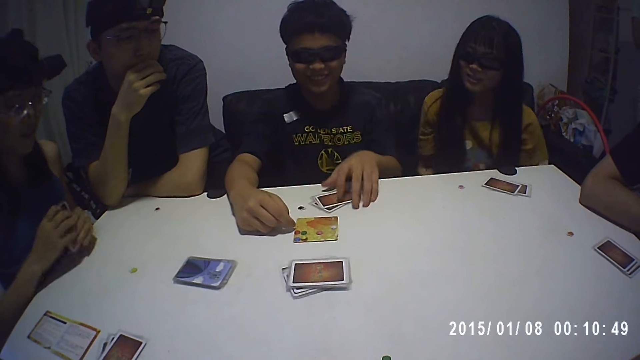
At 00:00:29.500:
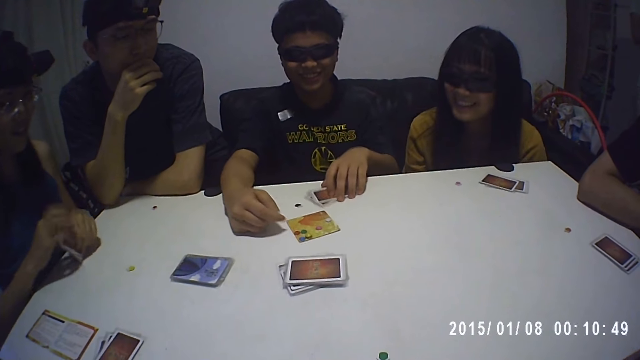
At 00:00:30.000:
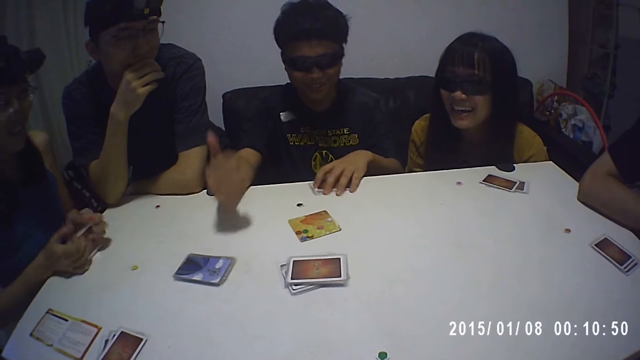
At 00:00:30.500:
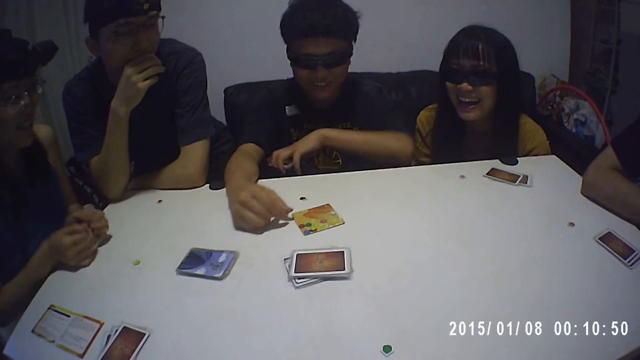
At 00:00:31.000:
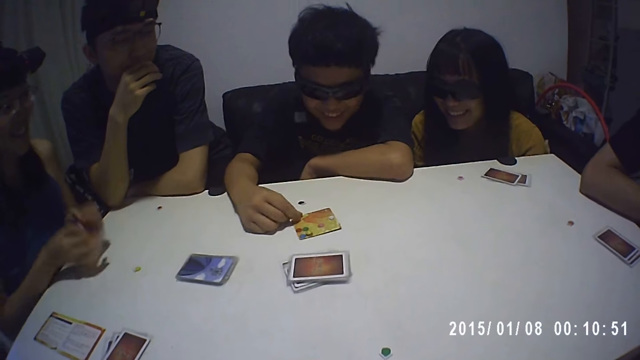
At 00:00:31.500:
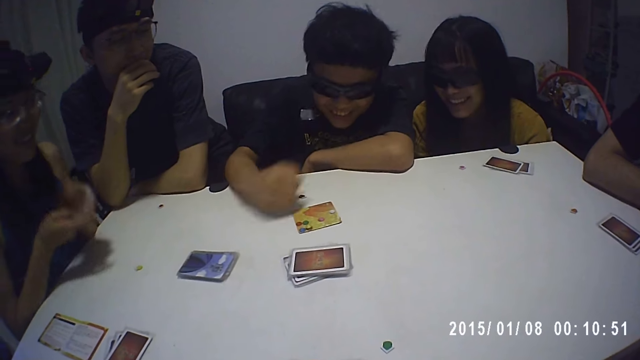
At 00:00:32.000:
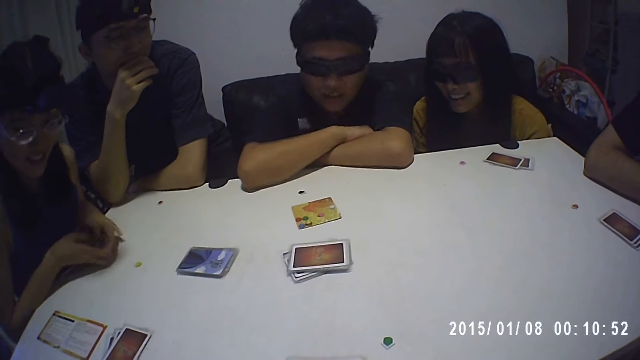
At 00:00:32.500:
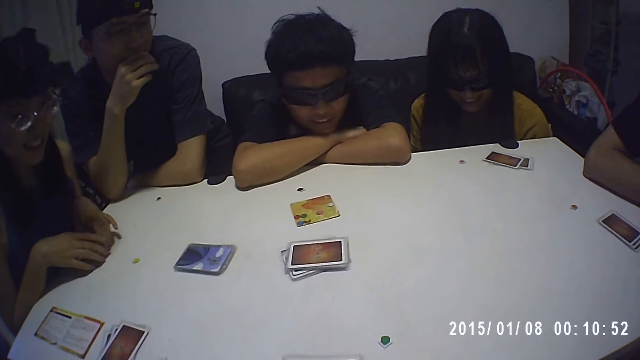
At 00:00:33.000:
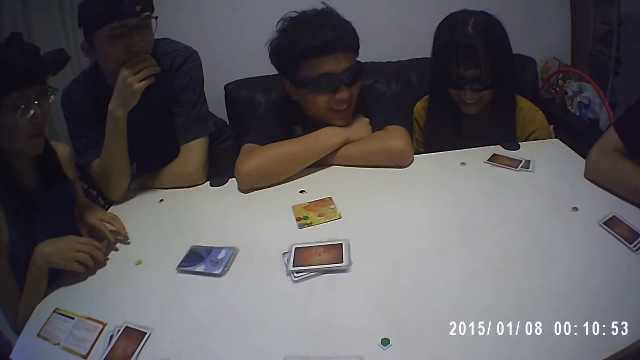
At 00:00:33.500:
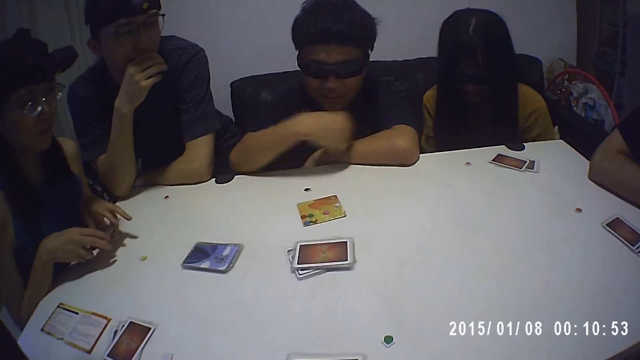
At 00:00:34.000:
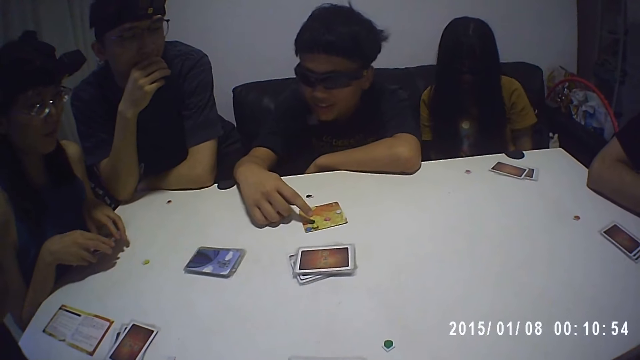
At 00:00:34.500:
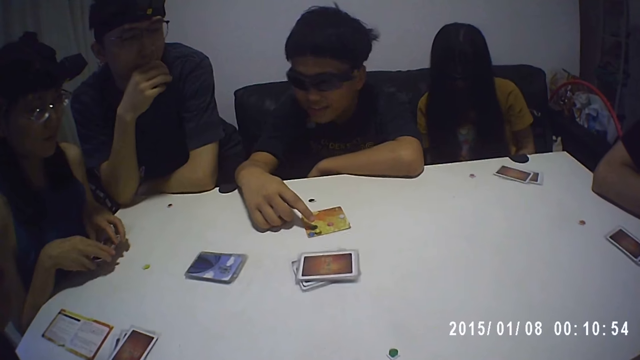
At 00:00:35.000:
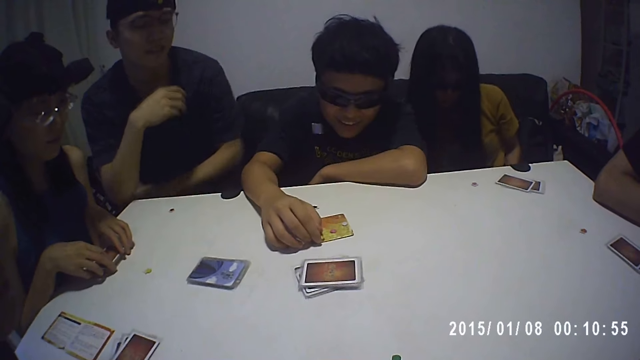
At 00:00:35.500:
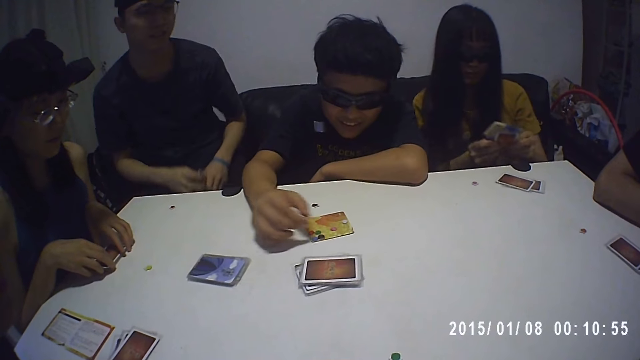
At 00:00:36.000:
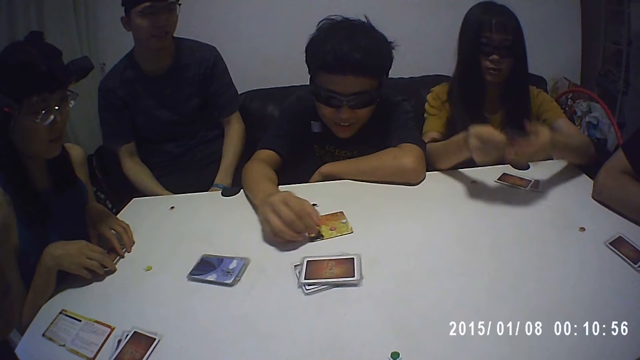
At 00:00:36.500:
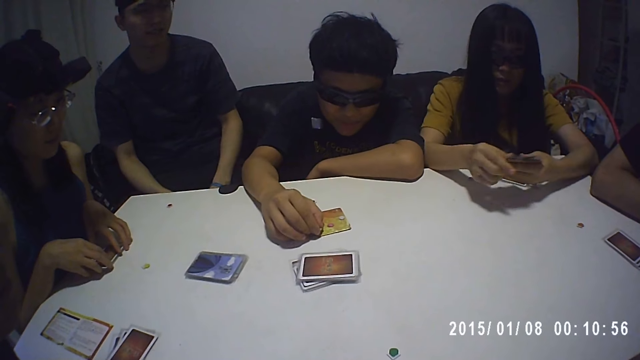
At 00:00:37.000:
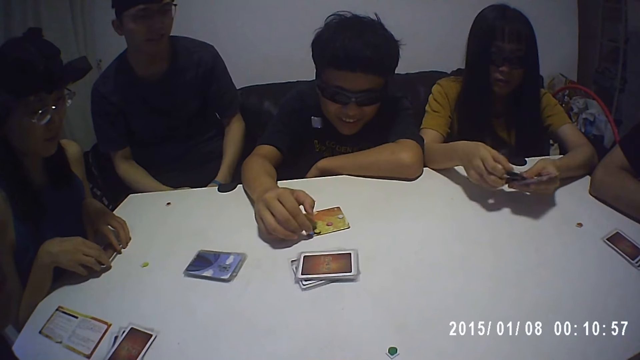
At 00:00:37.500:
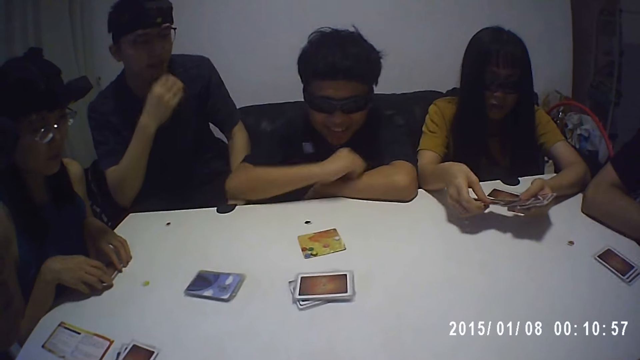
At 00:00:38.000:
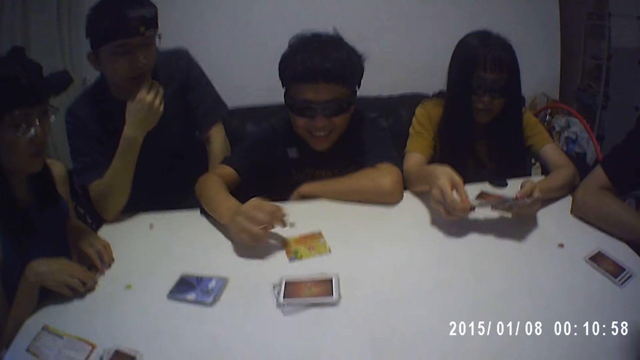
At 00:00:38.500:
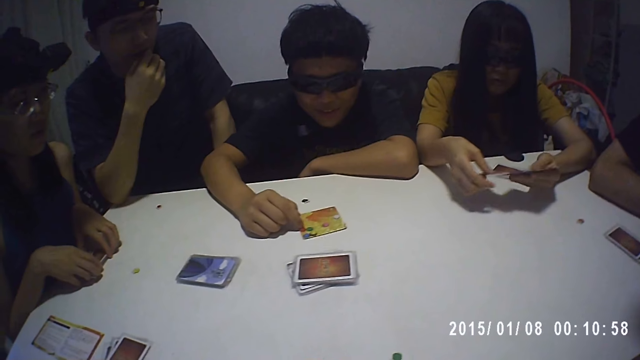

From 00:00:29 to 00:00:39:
A boy picks up some cards on the table with his left hand. He interacts with the camera wearer, a girl, a second girl, a second boy, a third boy, a third girl and a fourth boy. The second girl drops the cards in her hands on the table. The first girl scans through the cards in her hands.

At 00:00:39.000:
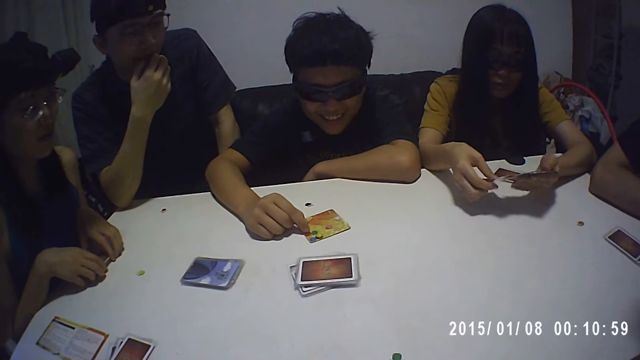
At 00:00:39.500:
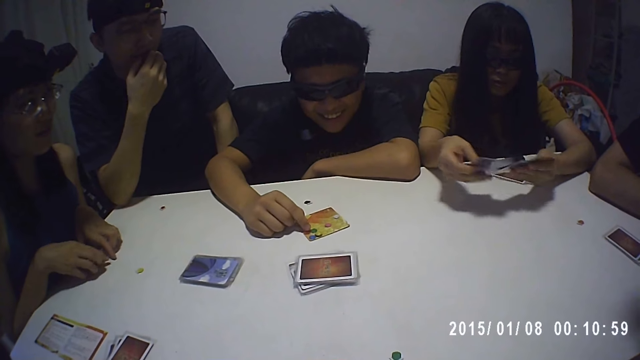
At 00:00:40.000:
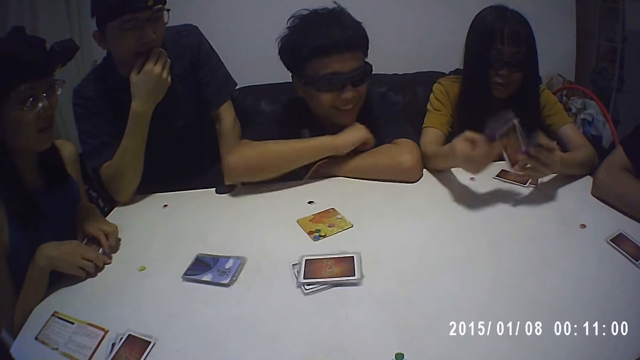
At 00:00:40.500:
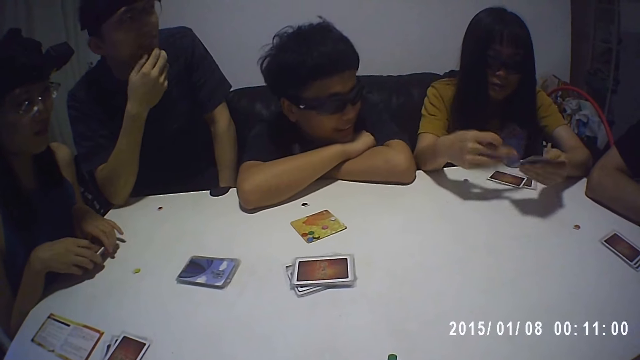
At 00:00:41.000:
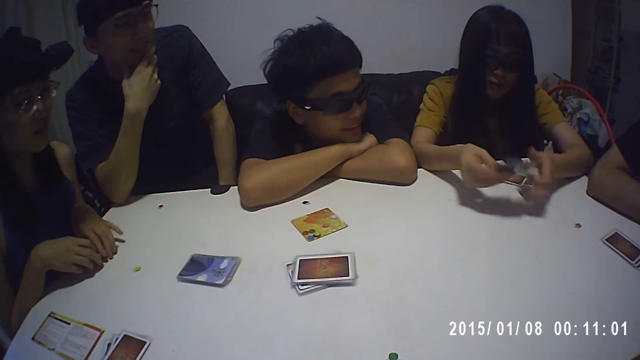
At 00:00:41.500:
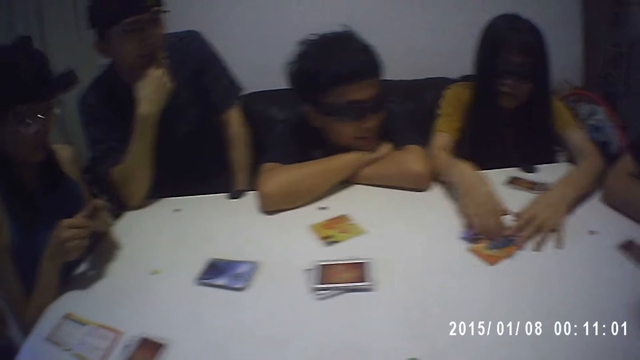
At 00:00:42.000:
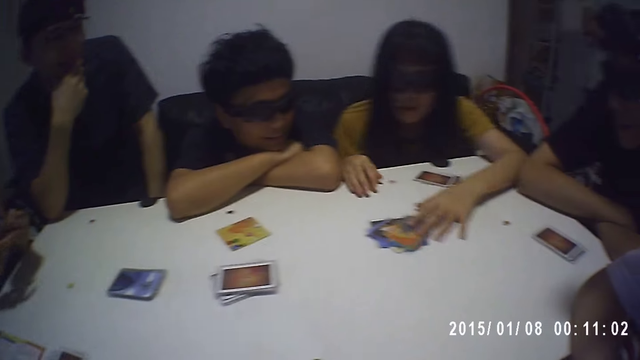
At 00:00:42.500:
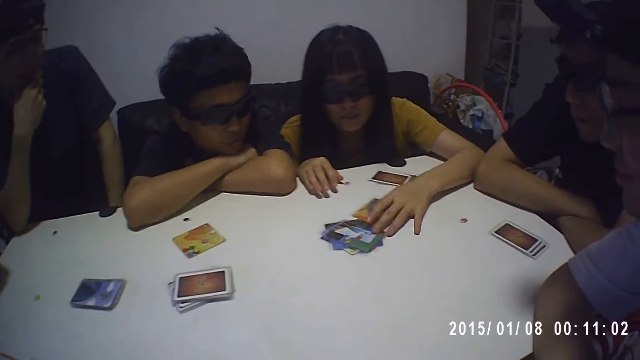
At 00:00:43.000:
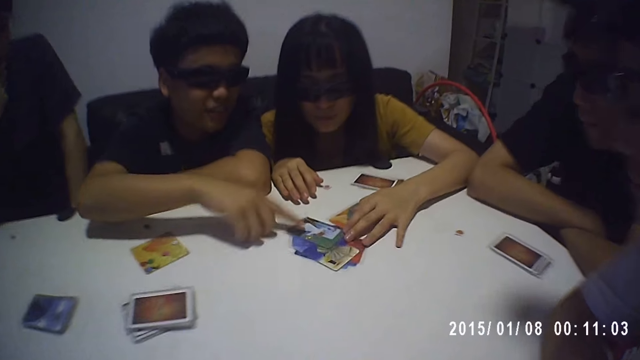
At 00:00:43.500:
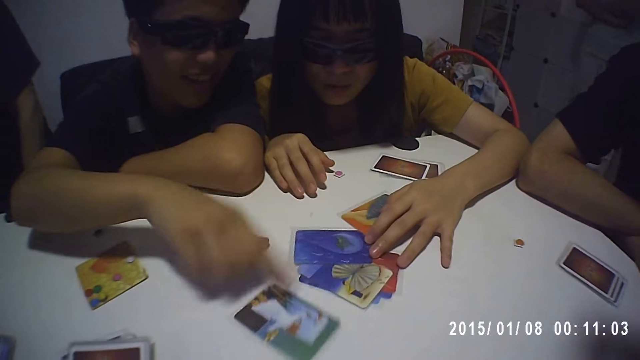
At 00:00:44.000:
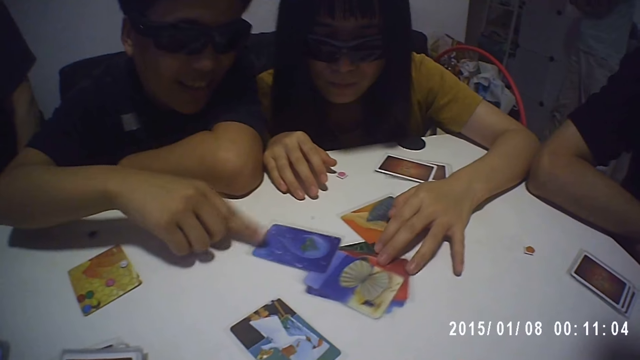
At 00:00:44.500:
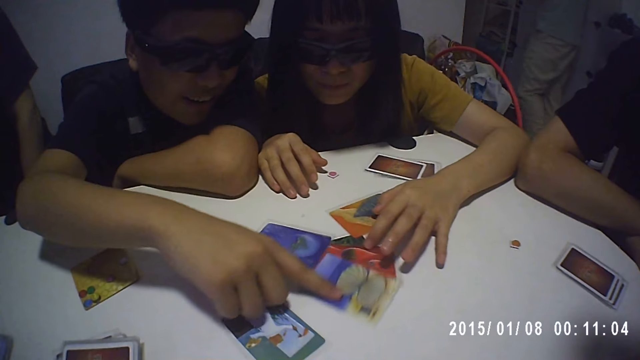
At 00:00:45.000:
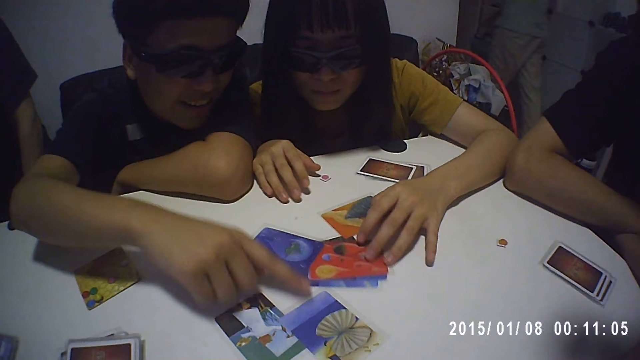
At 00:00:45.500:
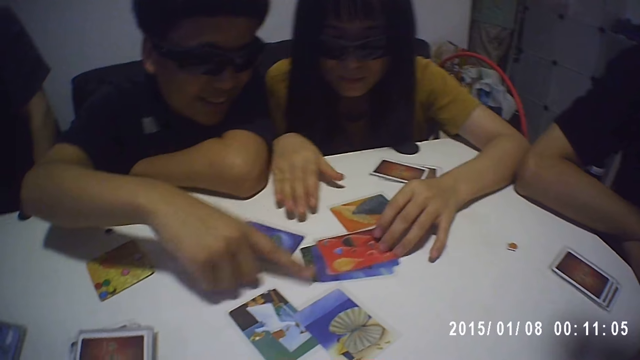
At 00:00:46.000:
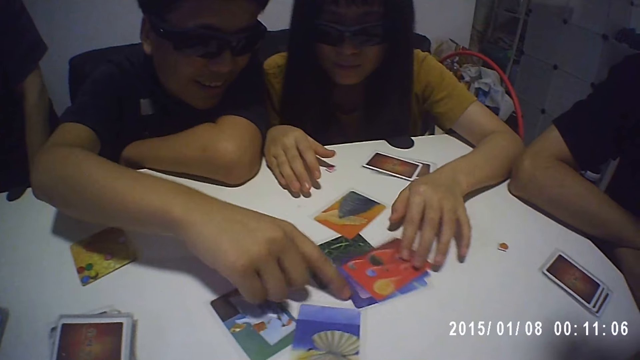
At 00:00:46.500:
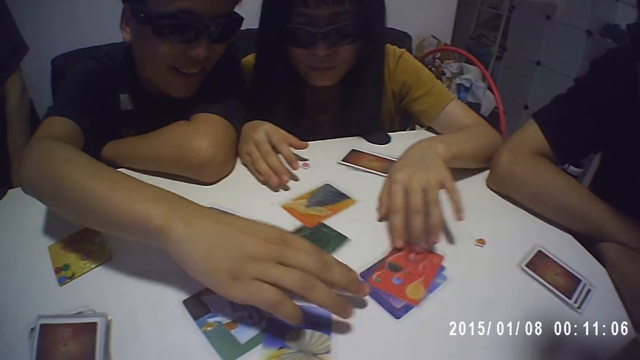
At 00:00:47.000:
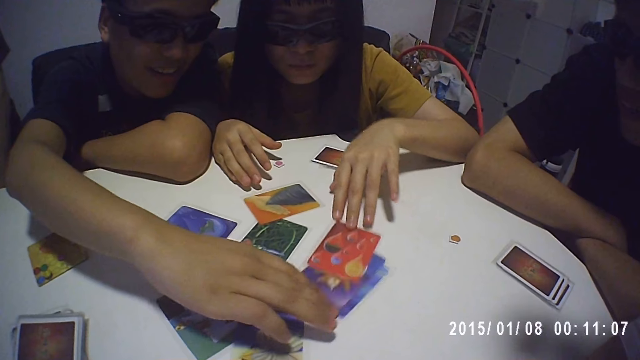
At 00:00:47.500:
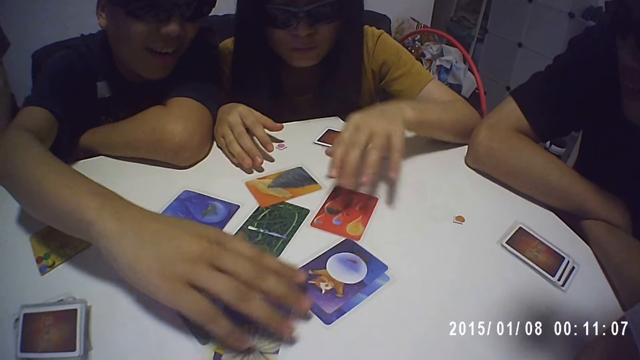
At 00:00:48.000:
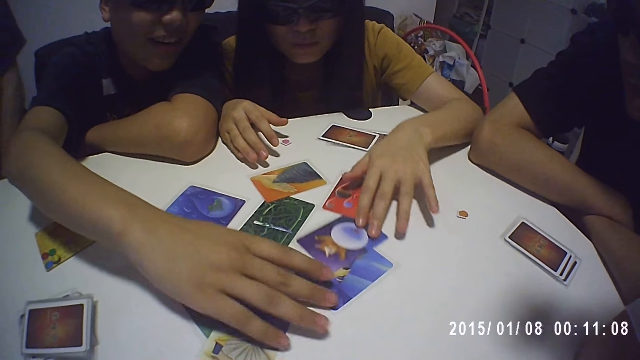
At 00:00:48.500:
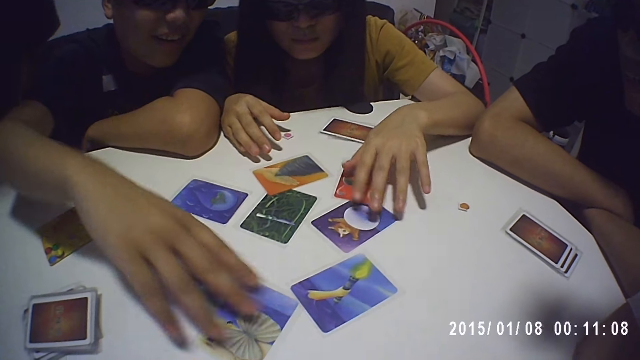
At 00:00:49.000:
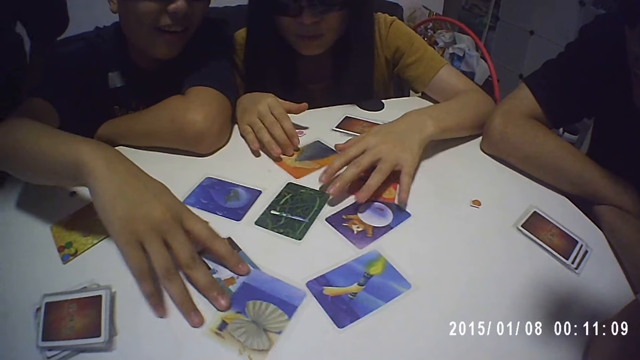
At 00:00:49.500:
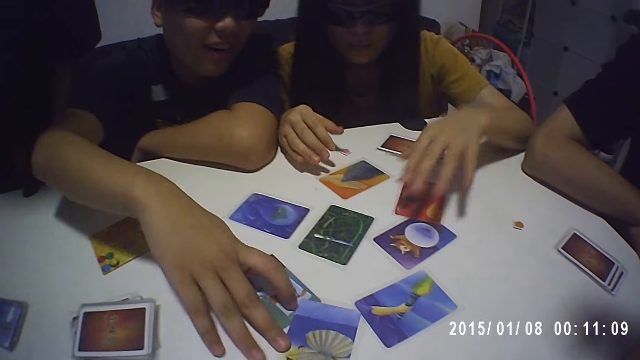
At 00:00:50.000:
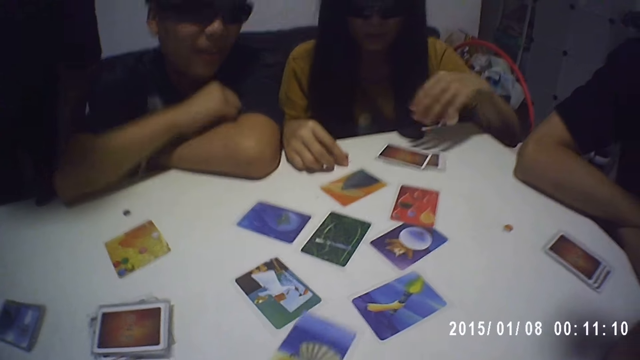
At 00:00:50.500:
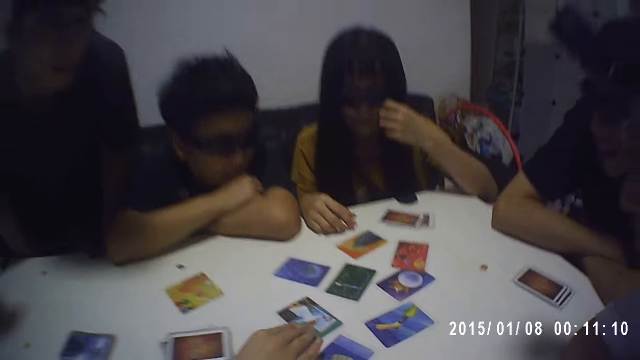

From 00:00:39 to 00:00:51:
A girl drops the cards in her hands on the table. She scans through the cards on the table with a boy. Another girl moves some cards on the table with her right hand.
